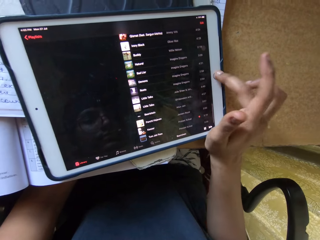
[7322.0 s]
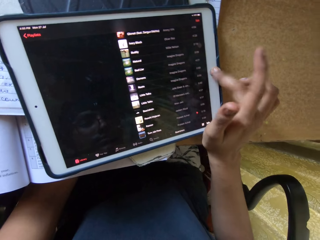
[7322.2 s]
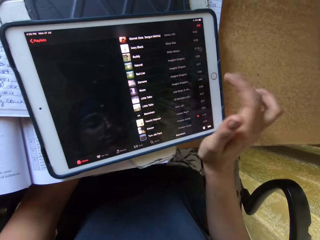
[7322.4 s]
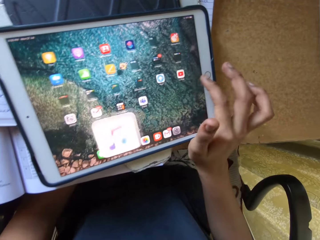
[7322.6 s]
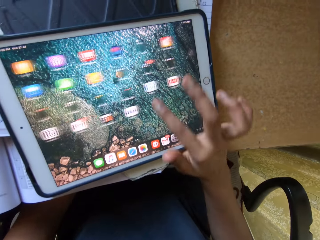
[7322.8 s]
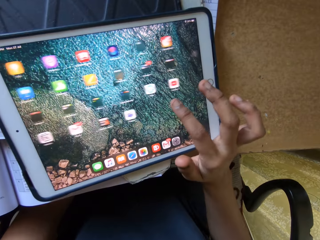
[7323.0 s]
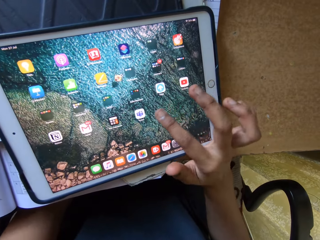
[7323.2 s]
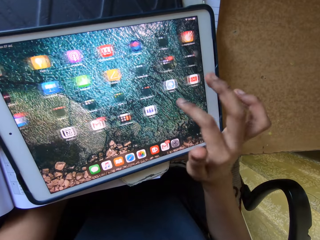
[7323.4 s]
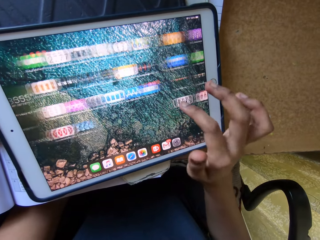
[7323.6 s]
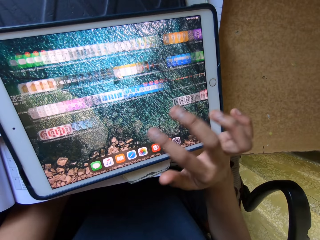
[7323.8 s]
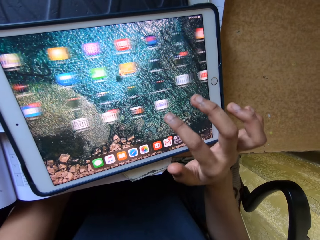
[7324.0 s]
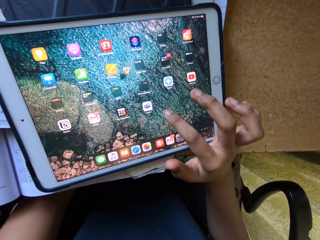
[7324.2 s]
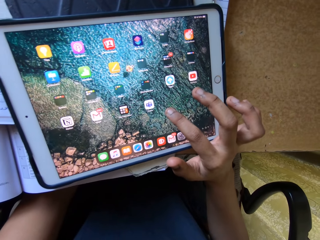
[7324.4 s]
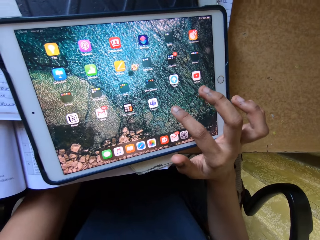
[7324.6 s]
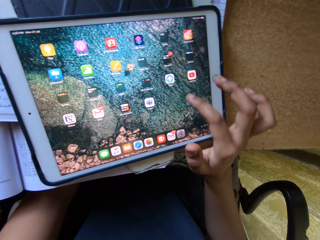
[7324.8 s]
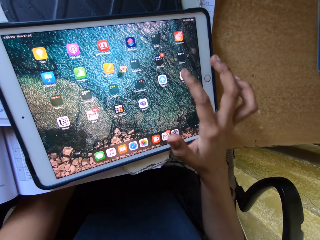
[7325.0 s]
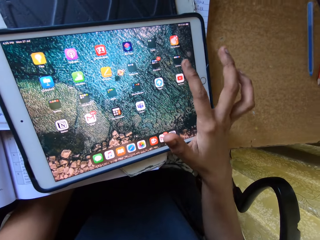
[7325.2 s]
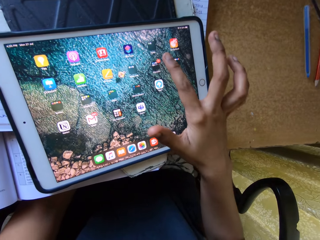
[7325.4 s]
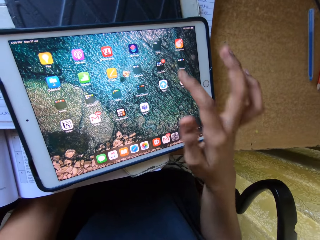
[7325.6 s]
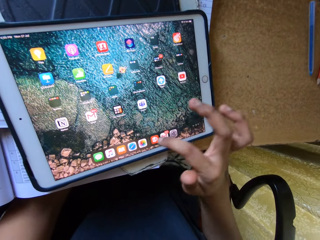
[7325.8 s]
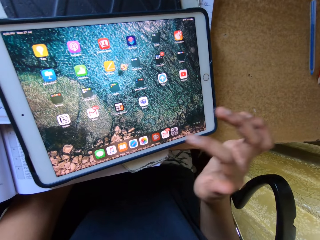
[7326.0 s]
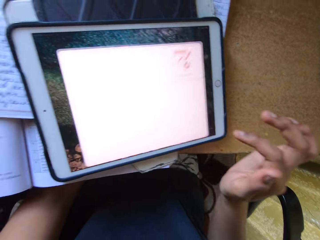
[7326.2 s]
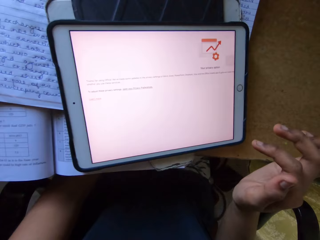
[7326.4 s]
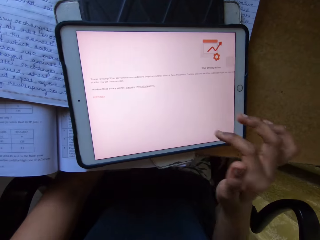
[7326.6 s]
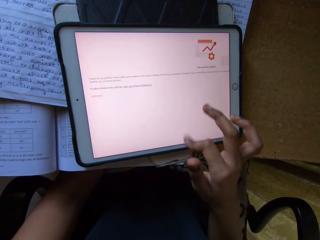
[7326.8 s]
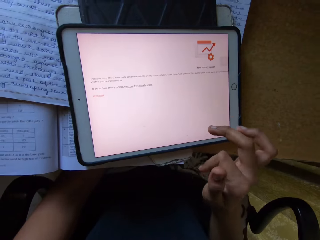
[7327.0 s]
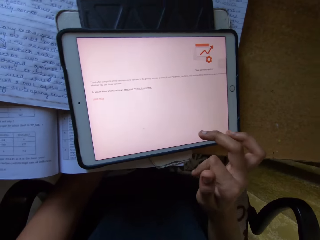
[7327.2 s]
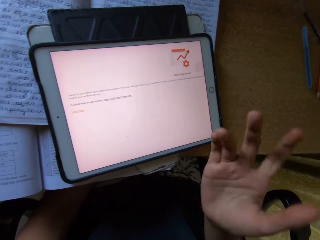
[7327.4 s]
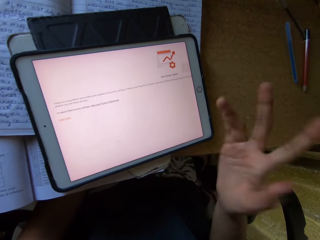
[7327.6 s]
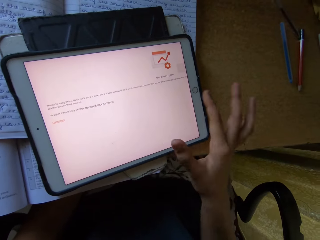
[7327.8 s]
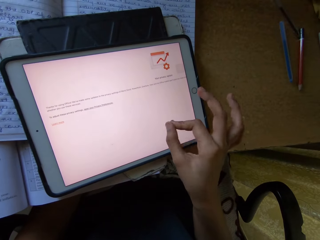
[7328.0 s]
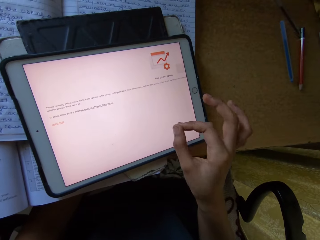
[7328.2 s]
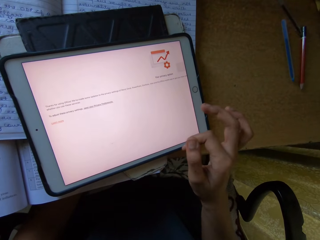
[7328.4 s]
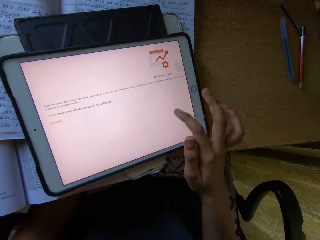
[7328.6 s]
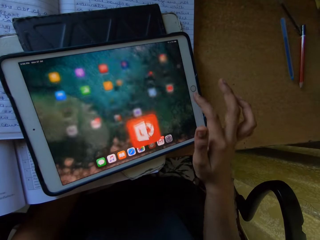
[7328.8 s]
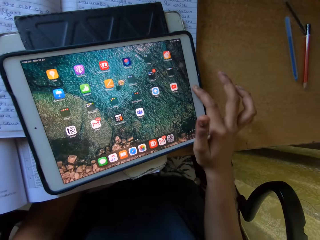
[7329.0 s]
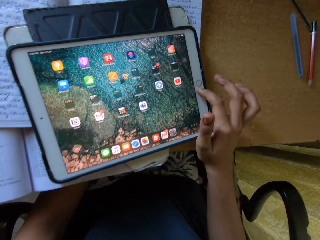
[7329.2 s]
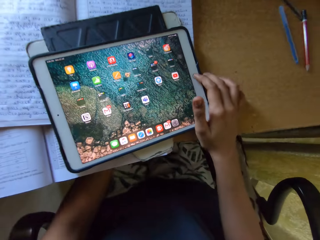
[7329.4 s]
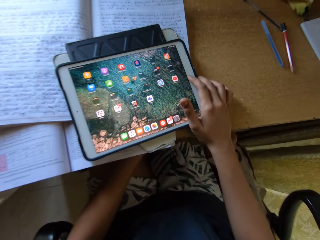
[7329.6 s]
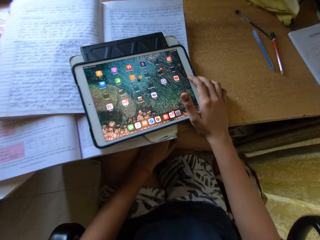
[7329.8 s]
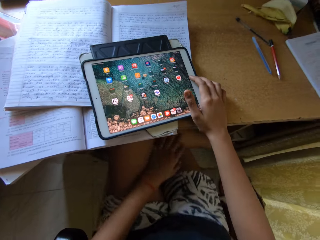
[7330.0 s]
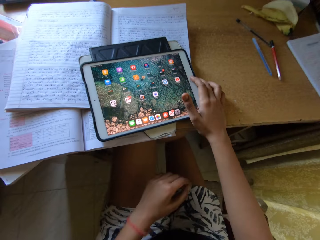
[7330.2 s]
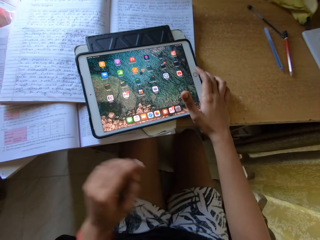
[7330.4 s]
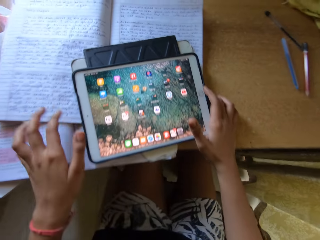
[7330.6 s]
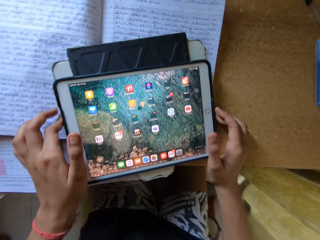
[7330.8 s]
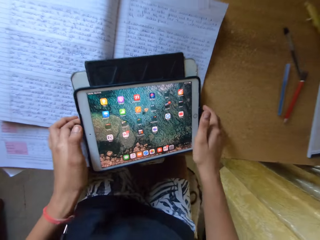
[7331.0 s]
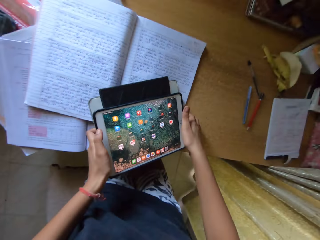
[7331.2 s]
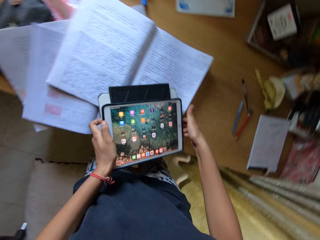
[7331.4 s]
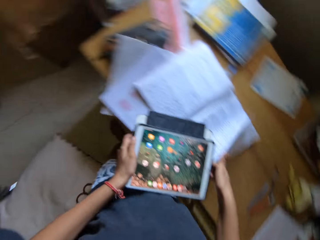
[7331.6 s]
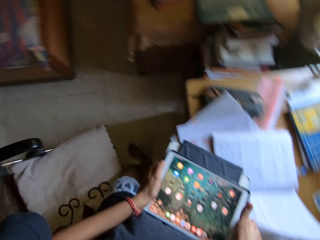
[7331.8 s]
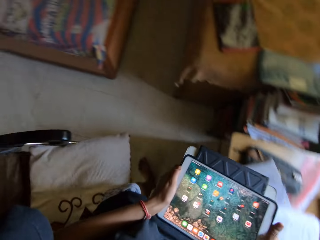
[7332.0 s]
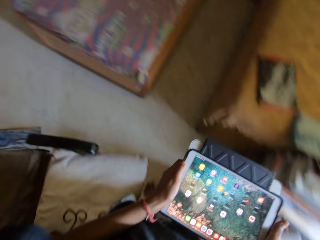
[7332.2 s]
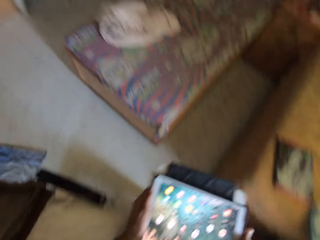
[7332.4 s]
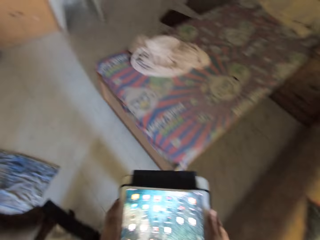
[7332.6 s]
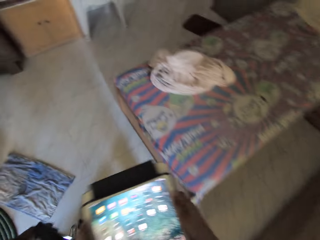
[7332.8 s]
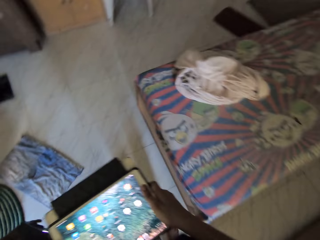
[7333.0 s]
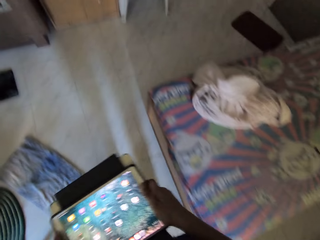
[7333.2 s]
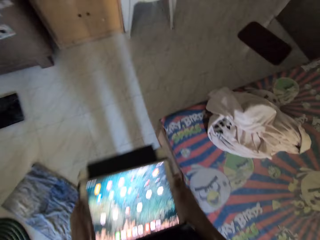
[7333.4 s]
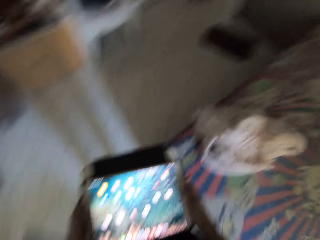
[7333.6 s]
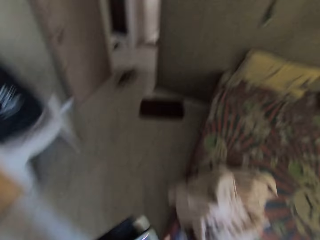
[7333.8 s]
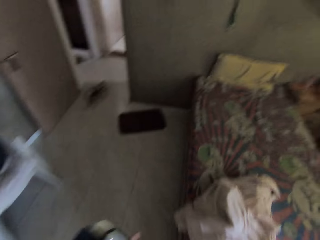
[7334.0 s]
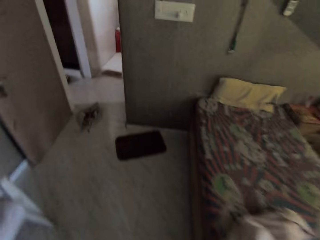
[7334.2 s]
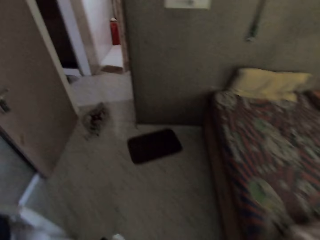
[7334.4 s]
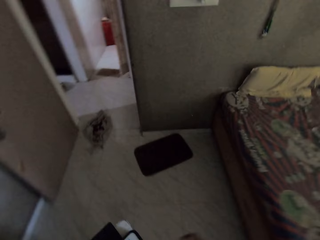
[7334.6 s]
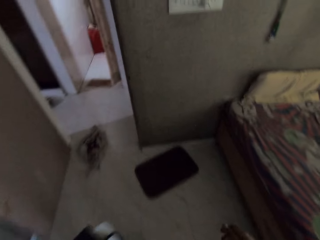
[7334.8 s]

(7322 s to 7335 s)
The camera wearer presses icons on the tablet. They shake the right hand. They look at the tablet. They carry the tablet smart phone across a room. They stand and hold the tablet with both hands. They walk.

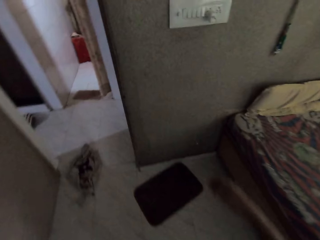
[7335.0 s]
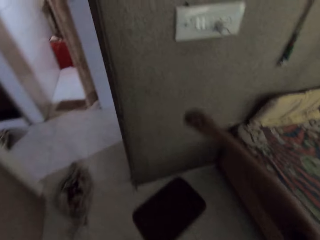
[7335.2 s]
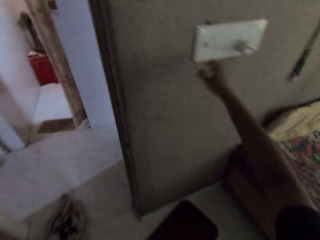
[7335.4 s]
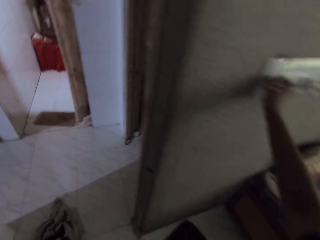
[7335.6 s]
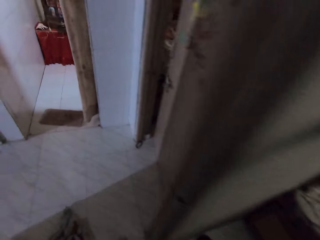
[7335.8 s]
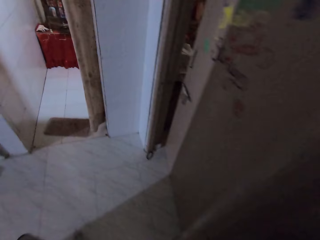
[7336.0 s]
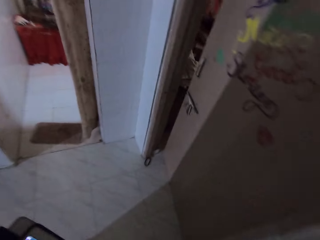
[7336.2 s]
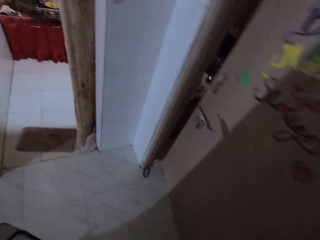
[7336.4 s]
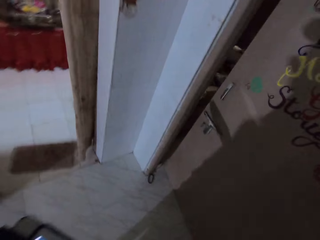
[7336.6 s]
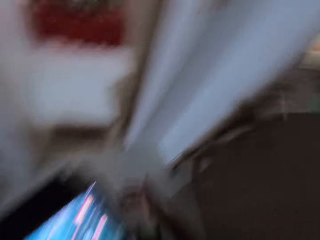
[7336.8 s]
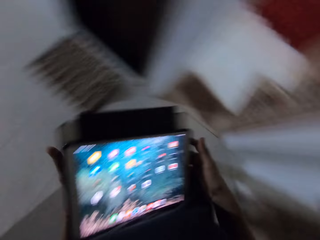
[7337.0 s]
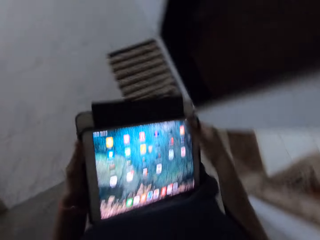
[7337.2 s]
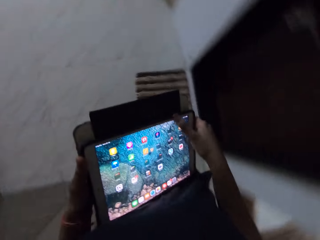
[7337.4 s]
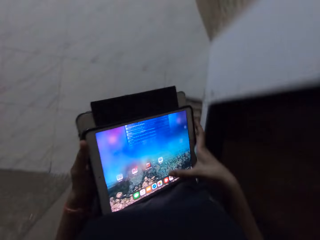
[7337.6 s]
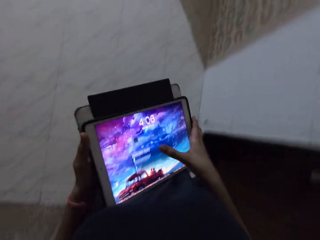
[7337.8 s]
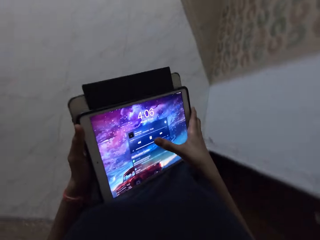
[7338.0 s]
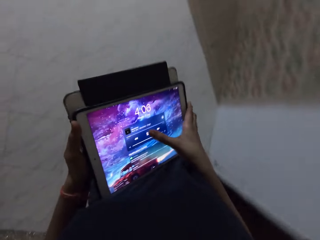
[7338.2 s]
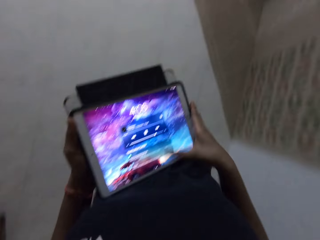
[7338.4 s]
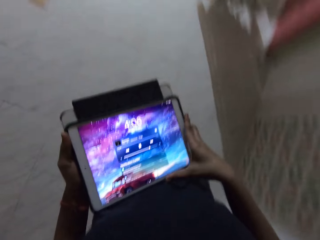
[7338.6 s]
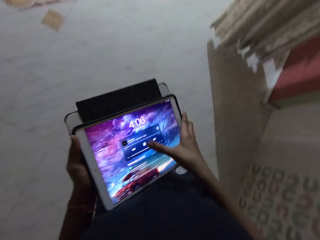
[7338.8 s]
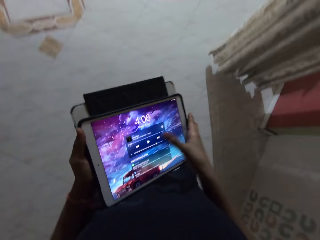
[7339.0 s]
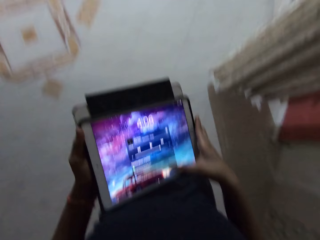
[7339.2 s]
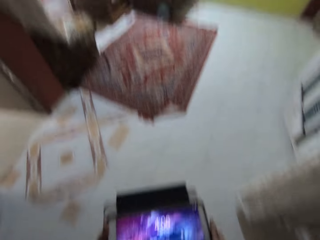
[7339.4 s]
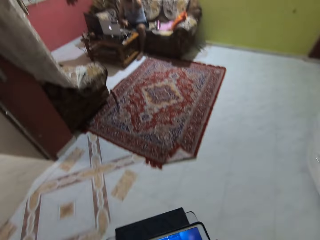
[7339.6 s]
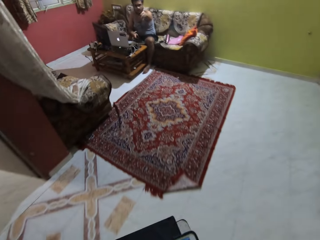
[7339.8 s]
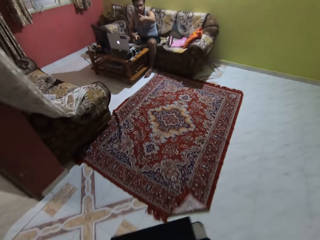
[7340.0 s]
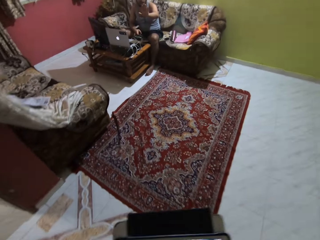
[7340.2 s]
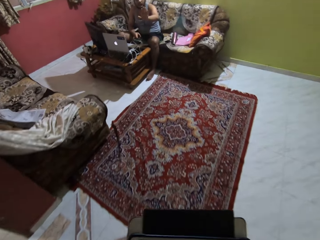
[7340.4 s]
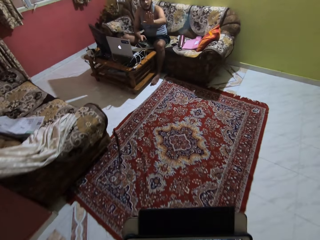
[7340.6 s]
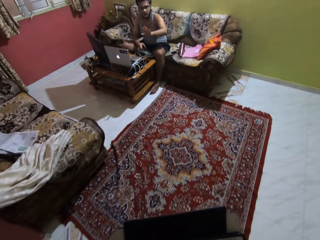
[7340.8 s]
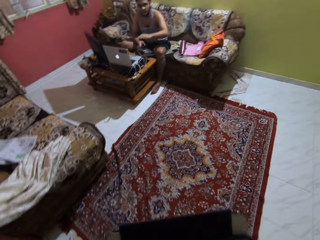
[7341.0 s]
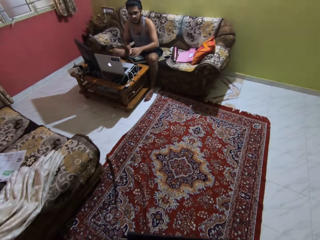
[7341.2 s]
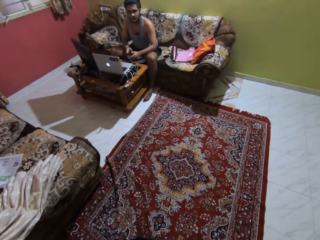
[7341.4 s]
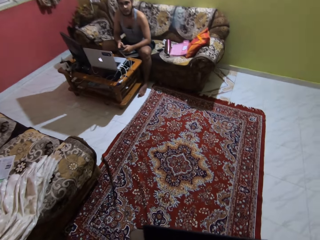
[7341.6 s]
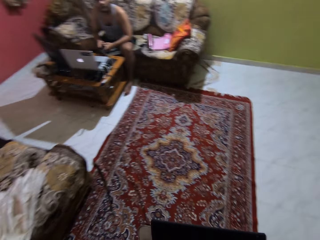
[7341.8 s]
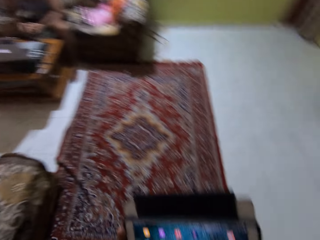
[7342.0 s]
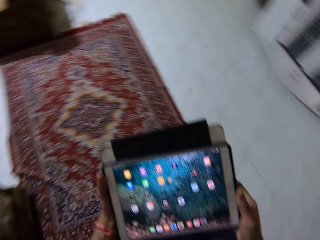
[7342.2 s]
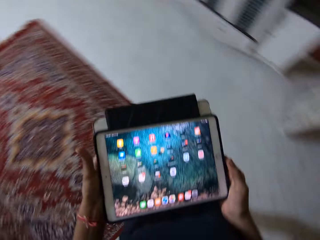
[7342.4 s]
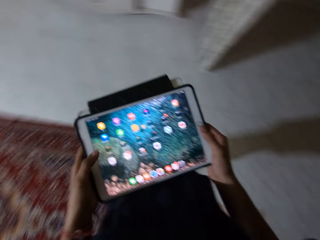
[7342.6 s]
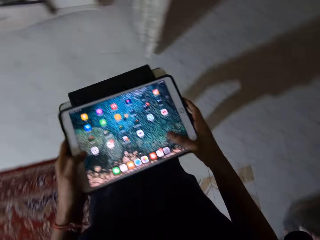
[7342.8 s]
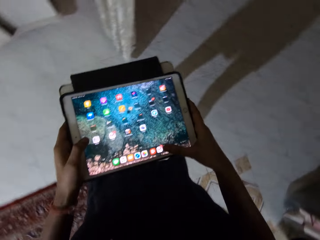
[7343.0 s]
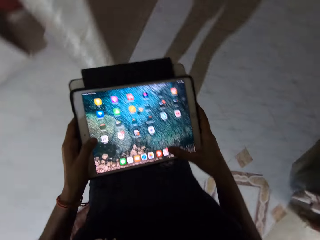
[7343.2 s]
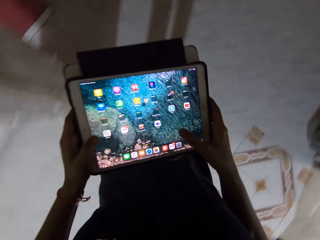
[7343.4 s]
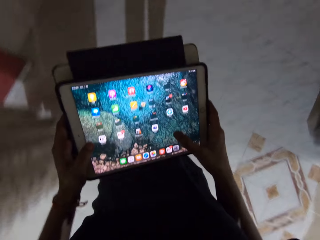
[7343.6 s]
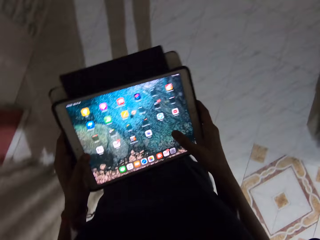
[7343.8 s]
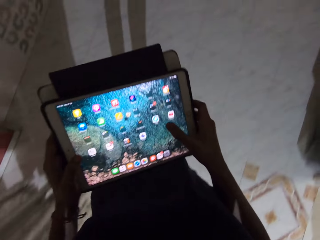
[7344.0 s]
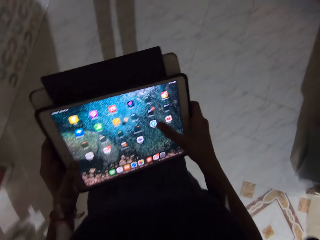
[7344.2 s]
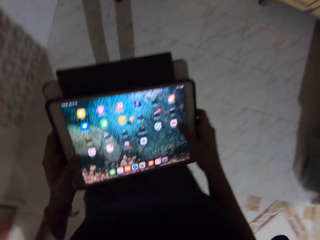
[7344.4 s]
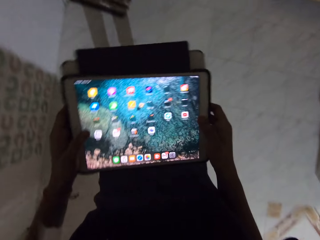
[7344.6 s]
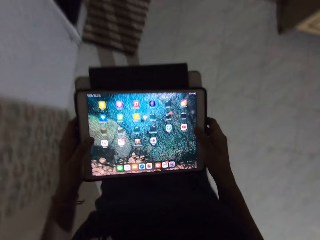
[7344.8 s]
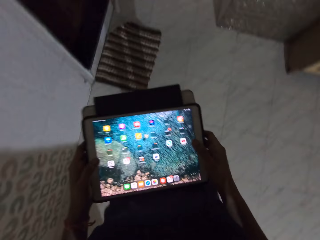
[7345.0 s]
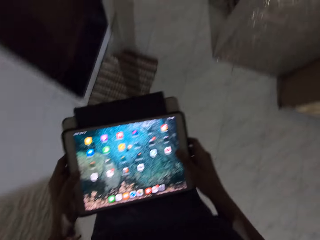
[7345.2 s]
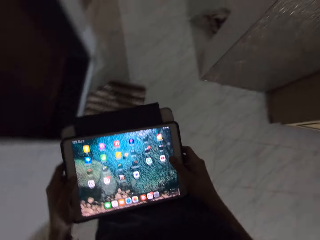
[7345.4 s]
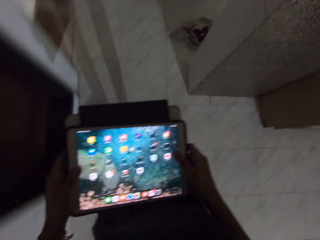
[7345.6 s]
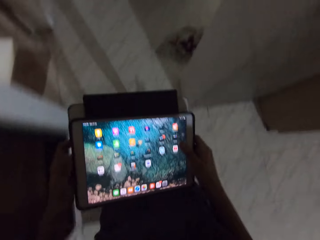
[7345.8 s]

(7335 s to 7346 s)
The camera wearer presses an electric switch. They carry the tablet smart phone across a room towards a sitting room. They walk. They walk again. They press icons on the tablet. They interact with a man. The man waves at the camera wearer. The camera wearer walks across rooms. They look at the tablet, press icons on the tablet and walk.
